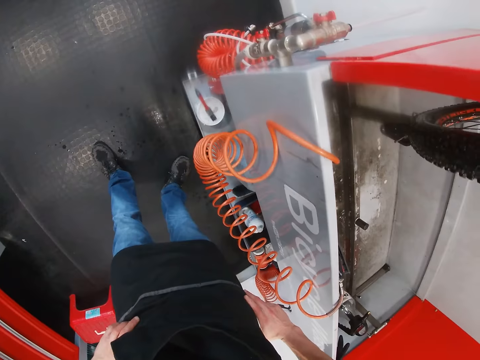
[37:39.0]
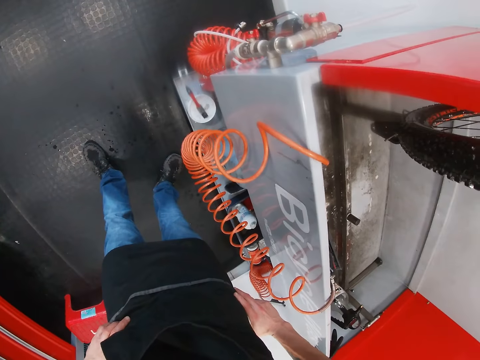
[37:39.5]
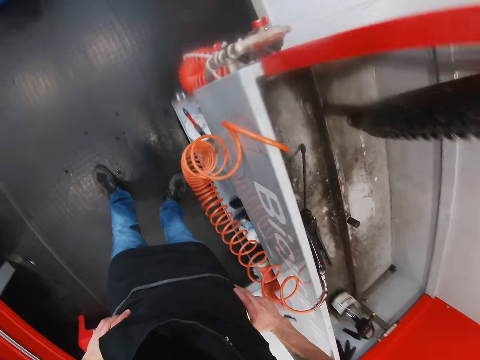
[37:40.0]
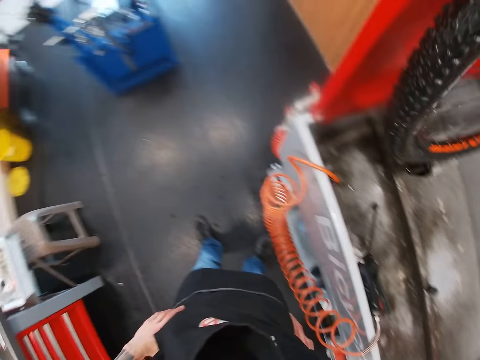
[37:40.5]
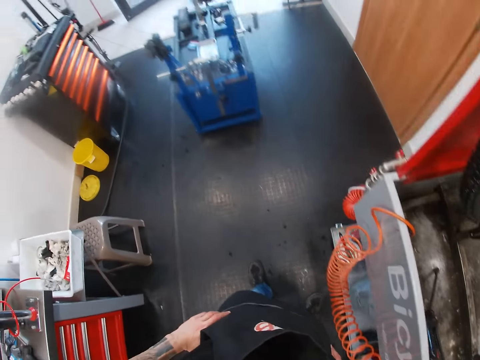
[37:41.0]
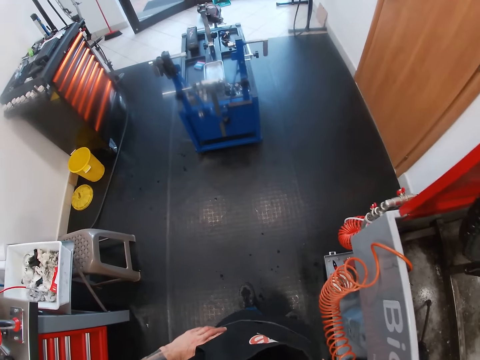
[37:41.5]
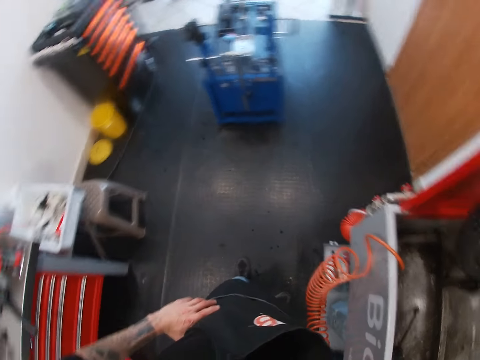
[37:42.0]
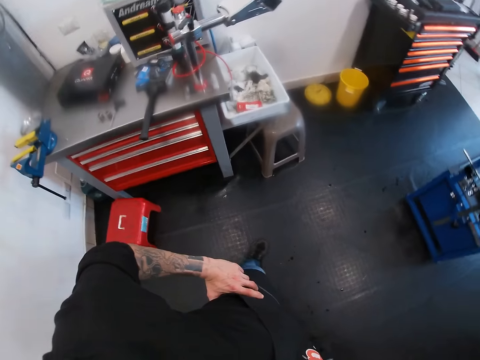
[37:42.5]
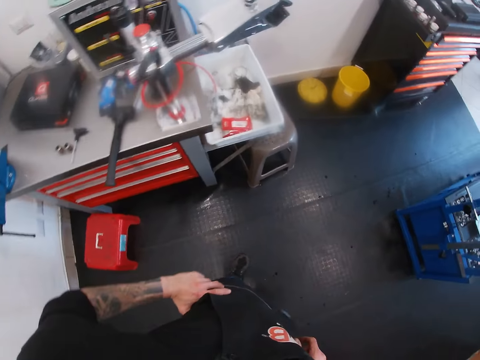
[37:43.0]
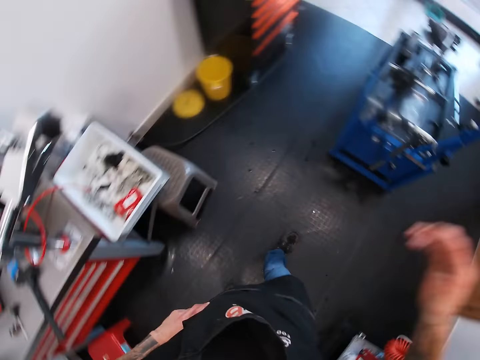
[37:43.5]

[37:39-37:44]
The camera wearer looks at the floor.
